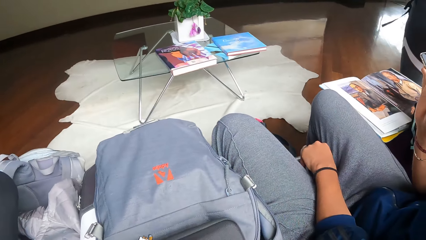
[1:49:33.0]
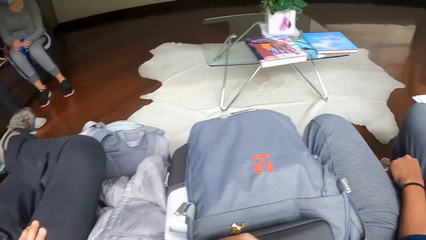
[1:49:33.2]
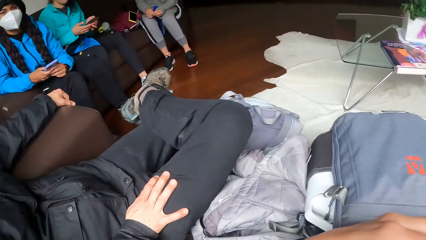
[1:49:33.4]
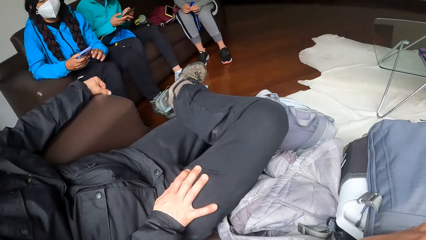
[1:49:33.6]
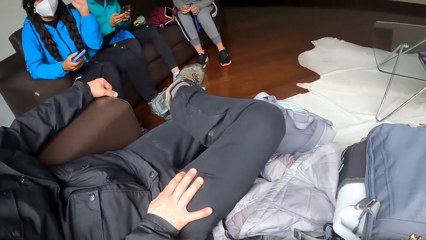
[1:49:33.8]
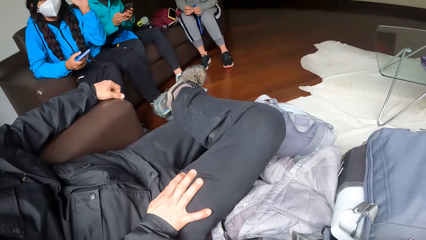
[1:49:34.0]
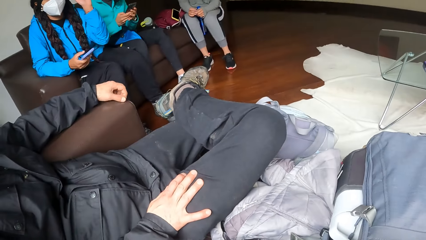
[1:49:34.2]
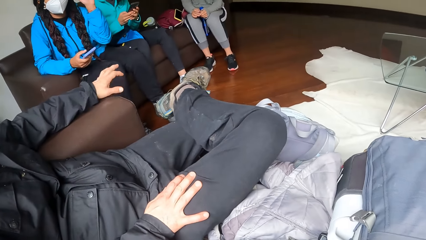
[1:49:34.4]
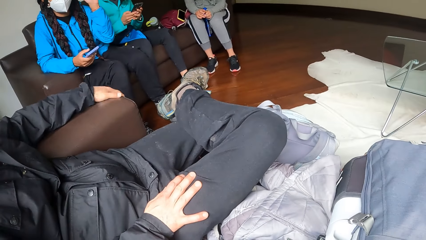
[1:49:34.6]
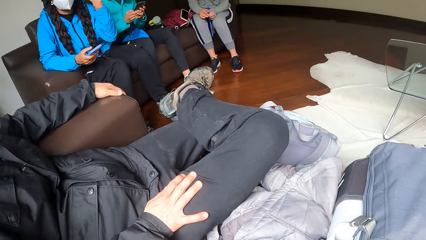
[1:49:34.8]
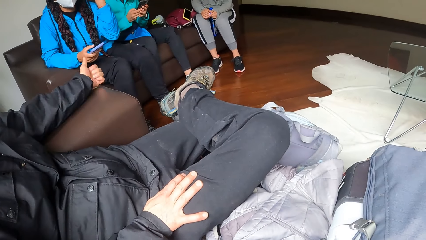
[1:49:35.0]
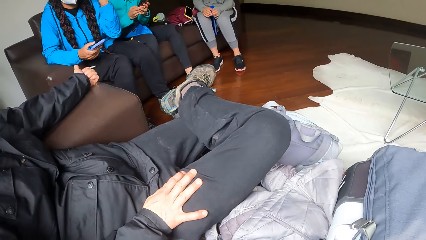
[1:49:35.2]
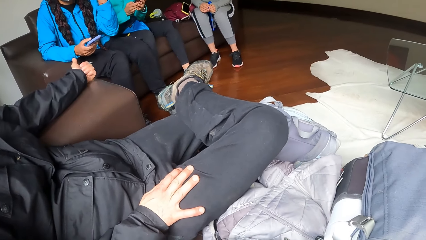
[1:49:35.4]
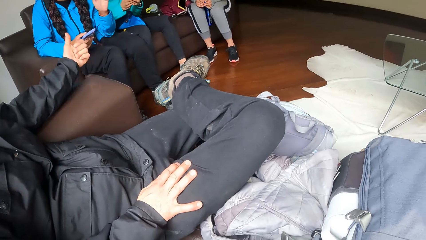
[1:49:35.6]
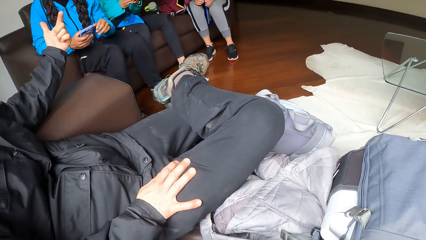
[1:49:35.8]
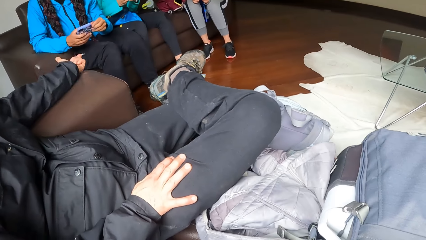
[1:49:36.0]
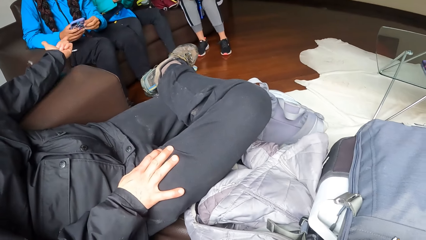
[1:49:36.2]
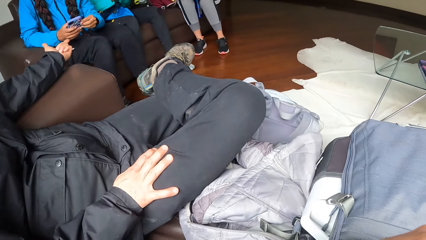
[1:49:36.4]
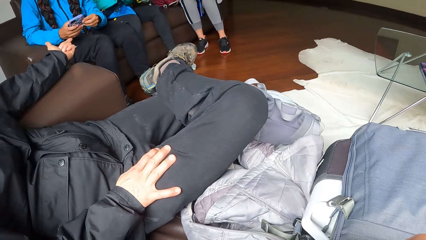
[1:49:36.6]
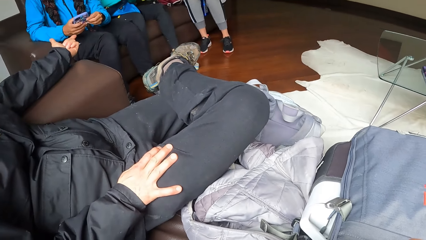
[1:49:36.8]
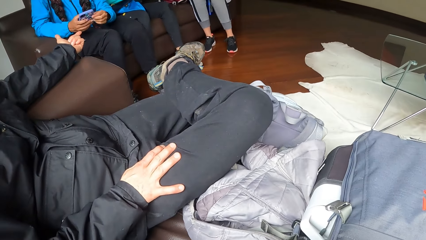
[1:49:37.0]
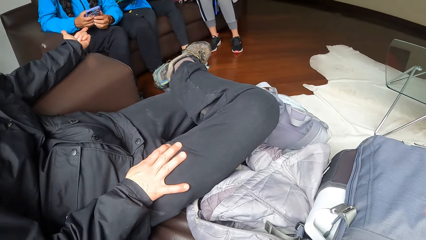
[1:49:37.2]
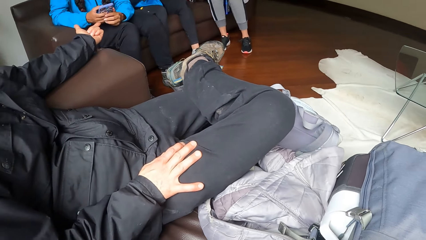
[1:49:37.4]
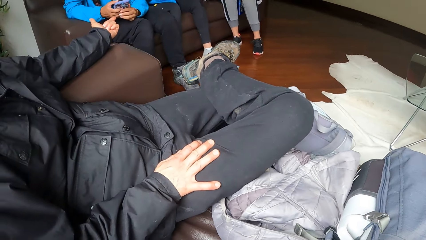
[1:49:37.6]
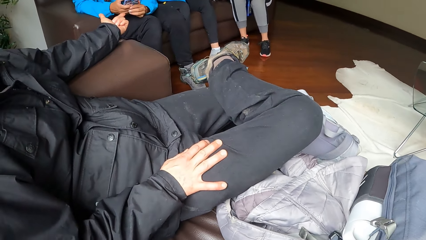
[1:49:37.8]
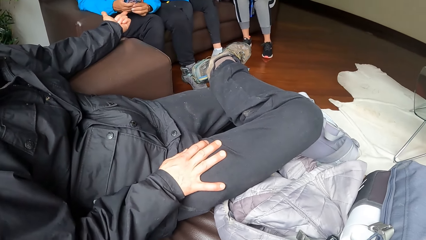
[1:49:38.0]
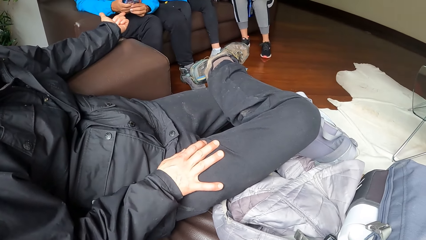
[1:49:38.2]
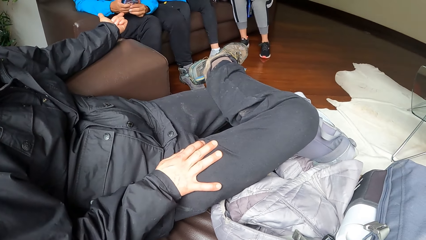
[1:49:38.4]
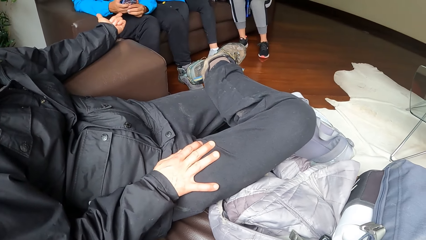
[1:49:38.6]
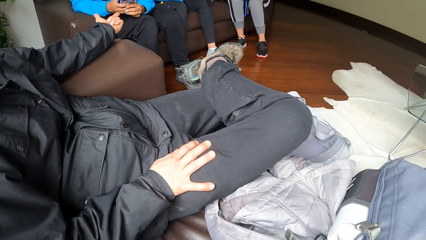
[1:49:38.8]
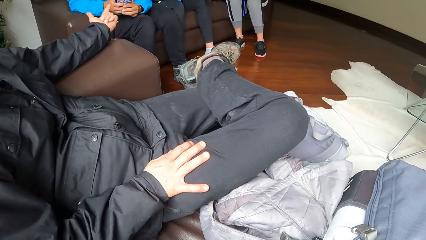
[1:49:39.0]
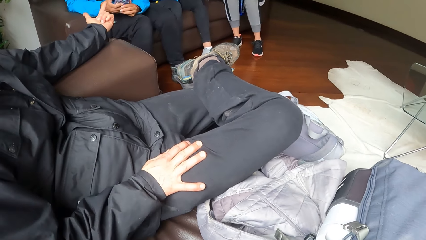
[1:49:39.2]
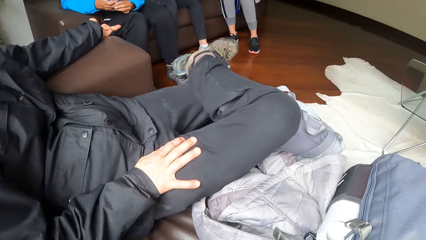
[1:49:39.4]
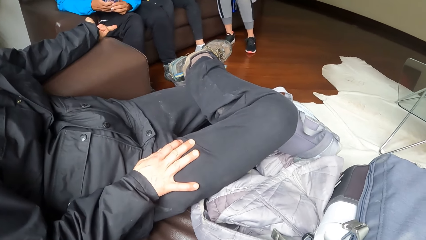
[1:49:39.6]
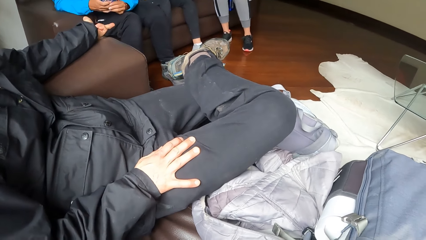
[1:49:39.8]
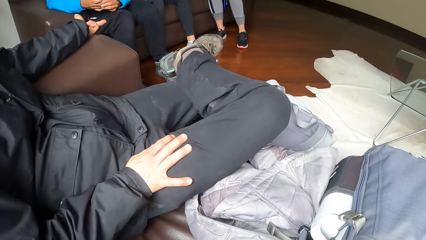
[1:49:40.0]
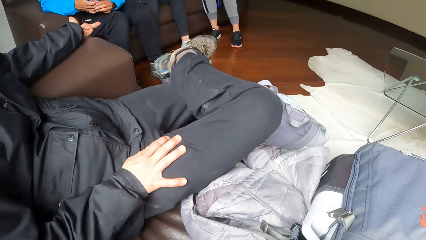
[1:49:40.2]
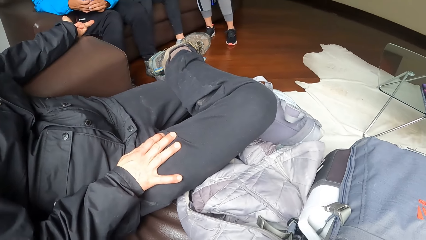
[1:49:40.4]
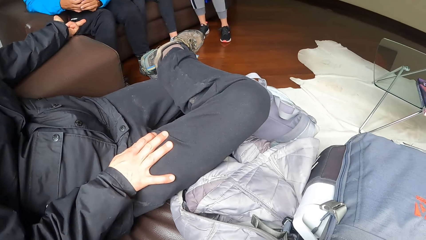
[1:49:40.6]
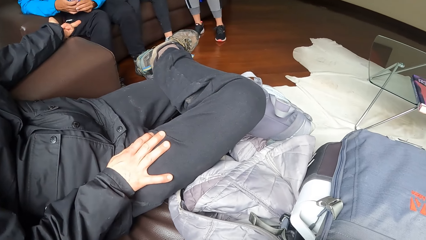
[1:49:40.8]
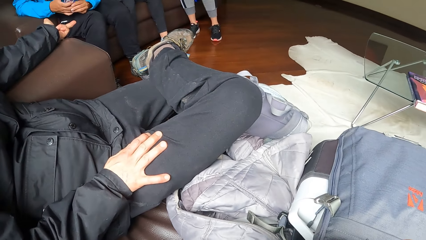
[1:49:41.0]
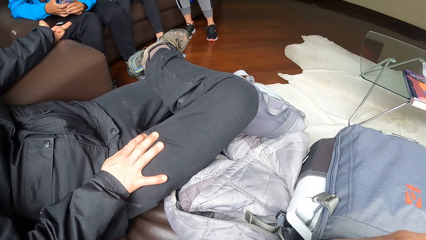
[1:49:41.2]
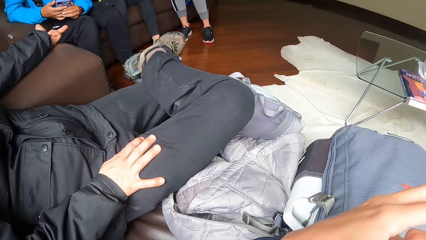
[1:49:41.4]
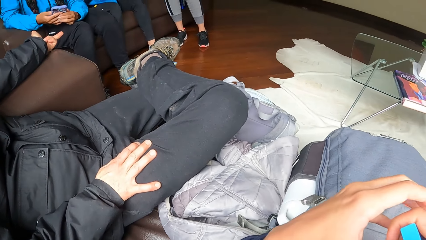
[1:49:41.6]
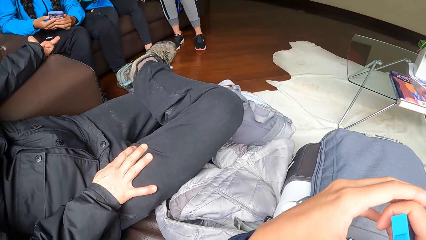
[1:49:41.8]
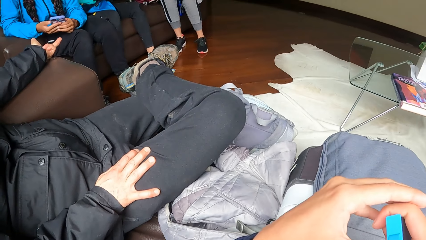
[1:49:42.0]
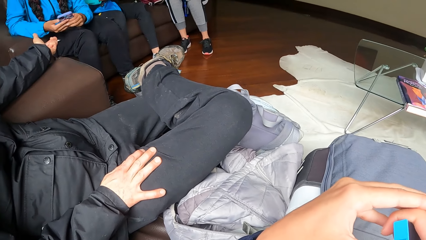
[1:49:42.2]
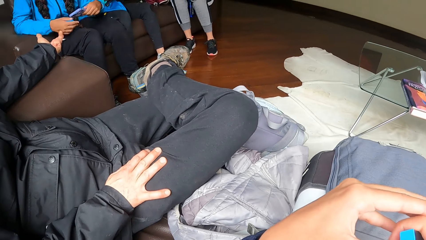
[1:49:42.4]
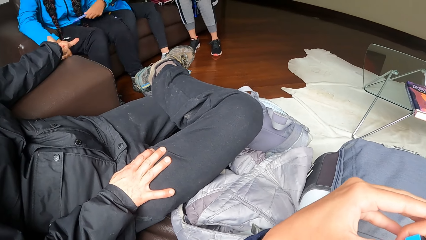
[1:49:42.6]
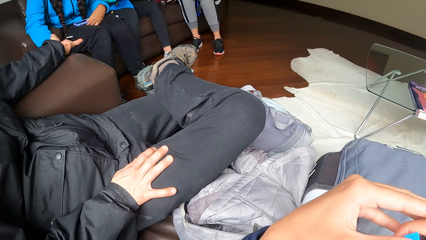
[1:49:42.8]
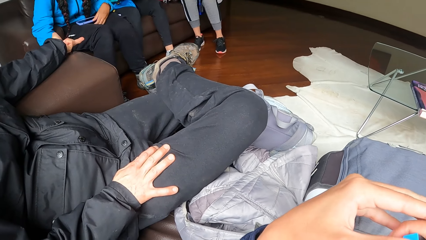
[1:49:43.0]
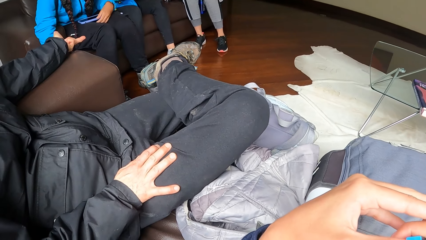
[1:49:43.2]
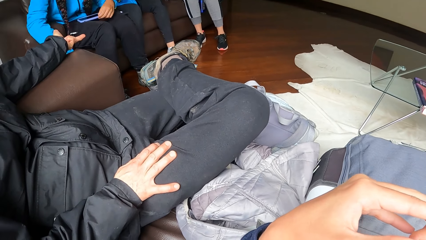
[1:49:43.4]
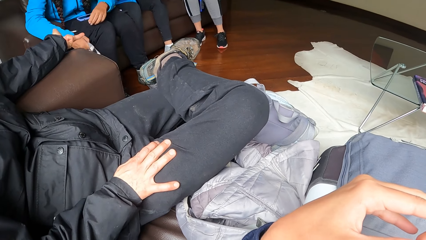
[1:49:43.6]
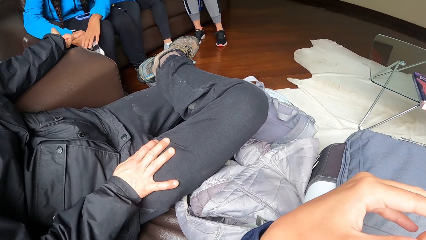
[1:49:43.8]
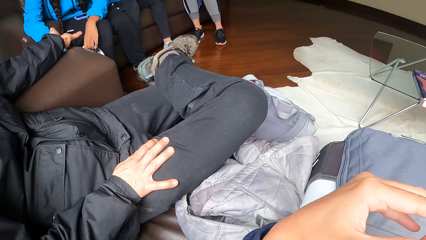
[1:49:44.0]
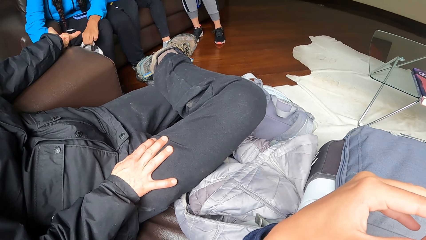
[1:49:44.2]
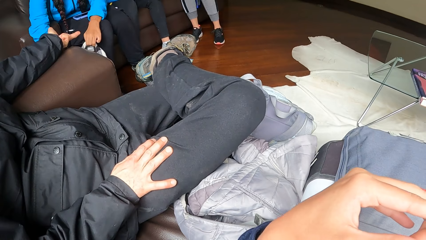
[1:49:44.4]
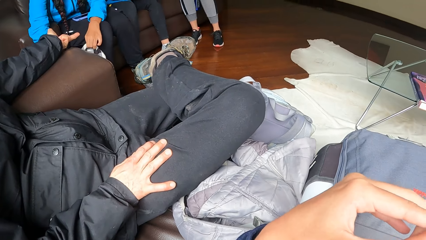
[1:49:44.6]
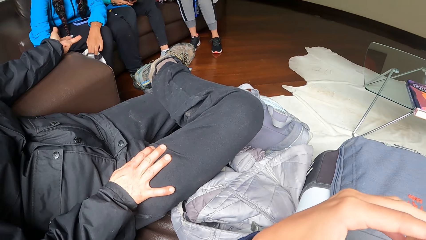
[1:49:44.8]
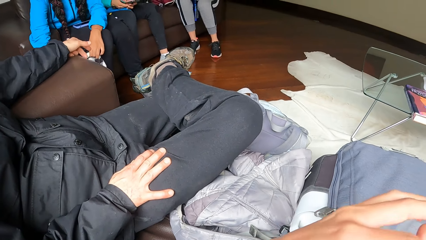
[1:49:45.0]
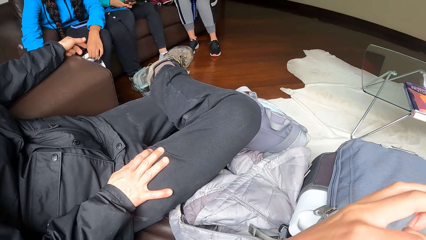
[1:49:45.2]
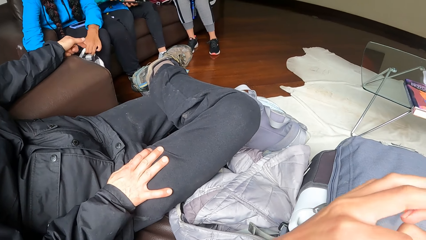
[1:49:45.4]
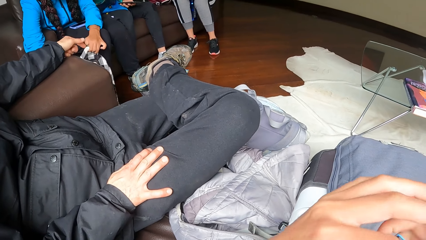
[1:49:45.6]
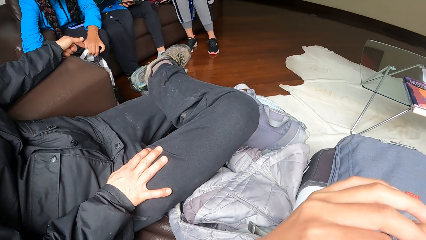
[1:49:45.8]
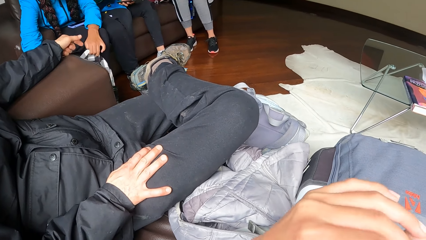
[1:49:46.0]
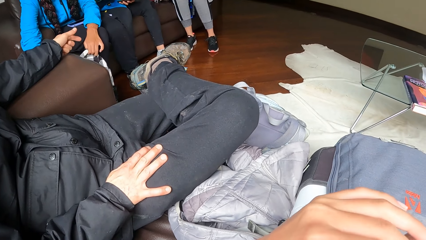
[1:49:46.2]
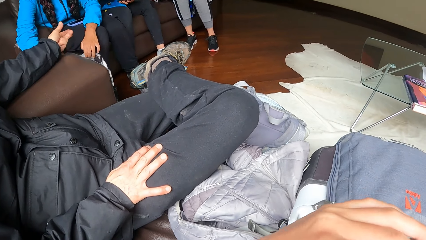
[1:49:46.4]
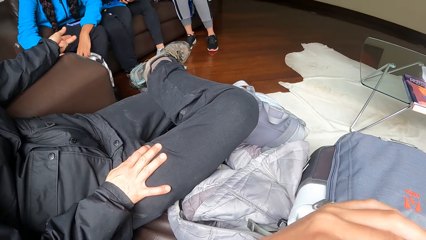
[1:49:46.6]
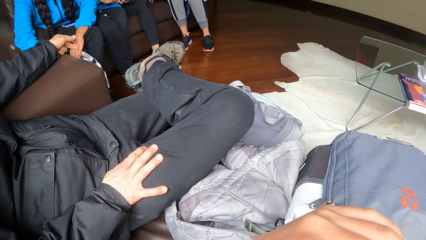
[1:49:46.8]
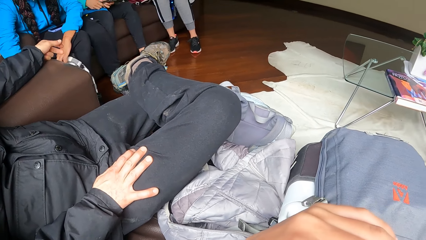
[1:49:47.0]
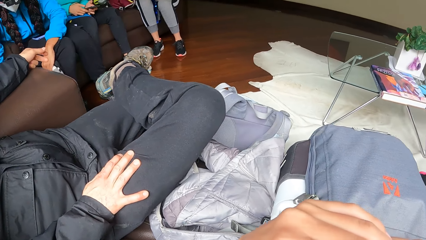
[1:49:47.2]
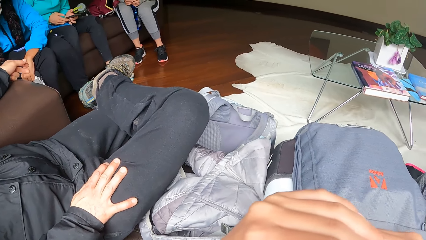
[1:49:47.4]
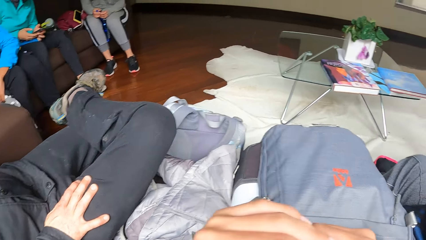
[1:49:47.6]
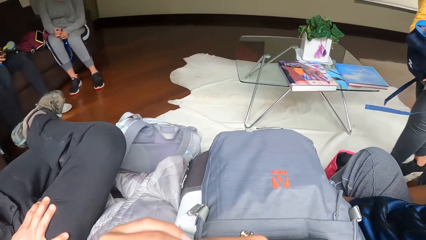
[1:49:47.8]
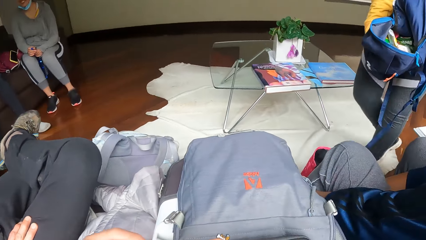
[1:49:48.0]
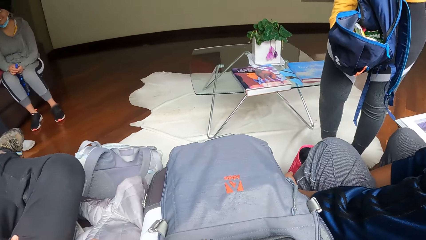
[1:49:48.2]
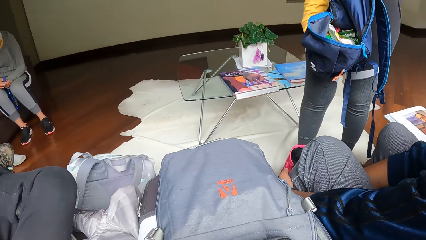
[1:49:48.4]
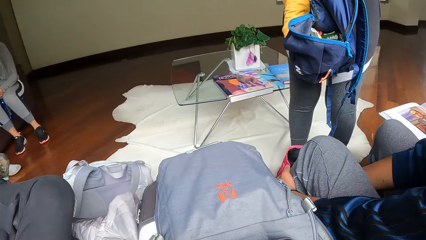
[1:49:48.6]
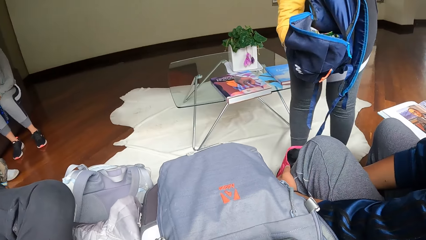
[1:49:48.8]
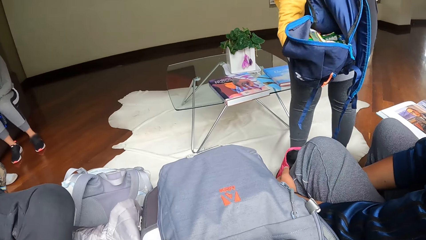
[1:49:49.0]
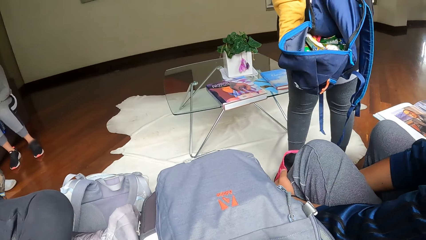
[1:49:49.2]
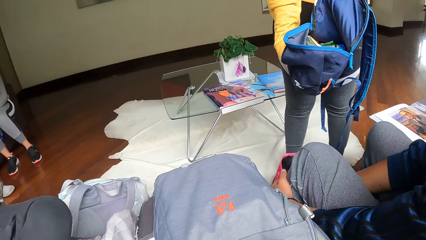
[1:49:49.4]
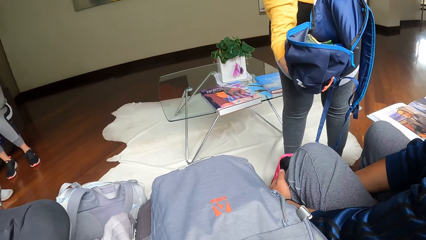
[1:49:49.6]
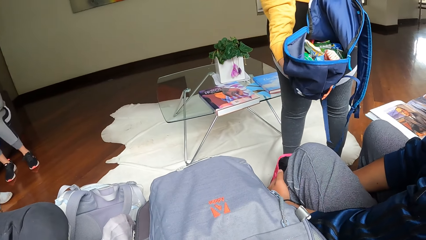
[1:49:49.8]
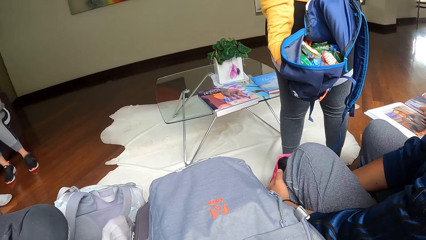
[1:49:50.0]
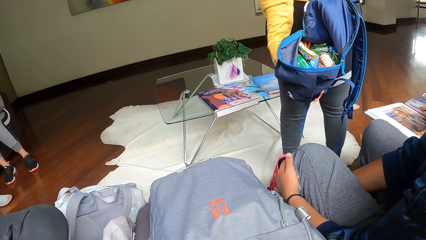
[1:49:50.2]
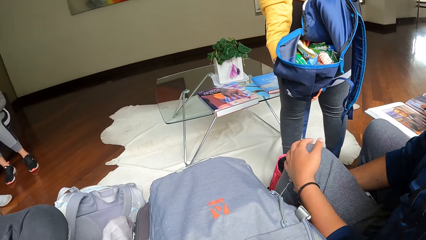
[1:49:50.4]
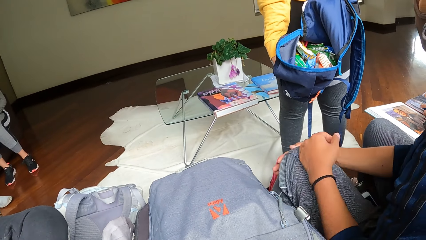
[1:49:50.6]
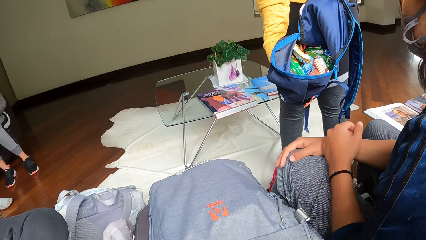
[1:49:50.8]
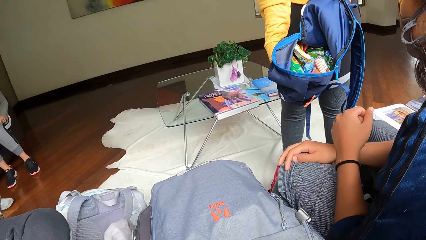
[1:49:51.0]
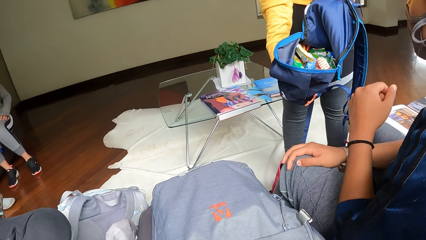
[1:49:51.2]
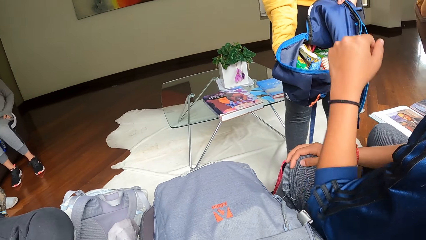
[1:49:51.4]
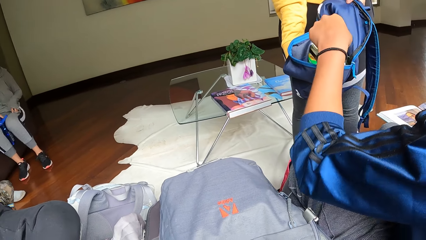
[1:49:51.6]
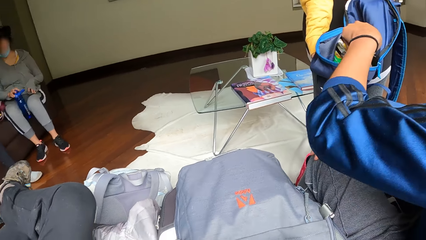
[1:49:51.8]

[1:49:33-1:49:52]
The woman touches a bag on a floor with her left hand. The woman touches the bag on the floor with her right hand. The woman hovers over the bag. The camera wearer looks around the room.
